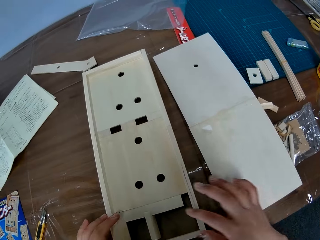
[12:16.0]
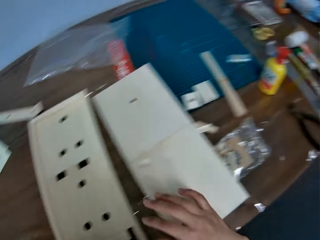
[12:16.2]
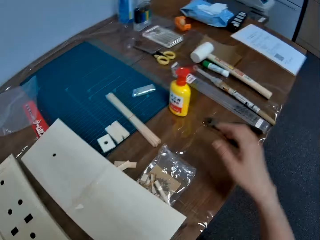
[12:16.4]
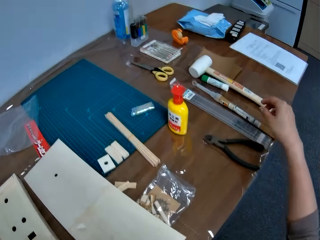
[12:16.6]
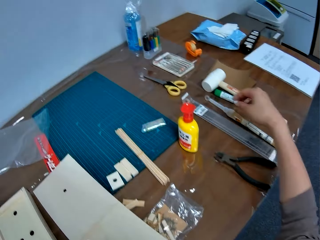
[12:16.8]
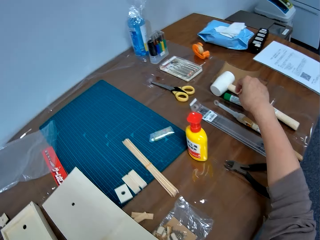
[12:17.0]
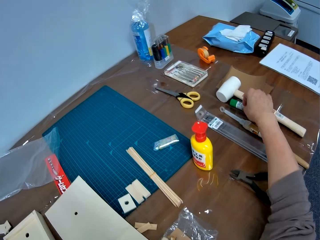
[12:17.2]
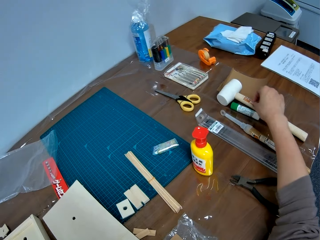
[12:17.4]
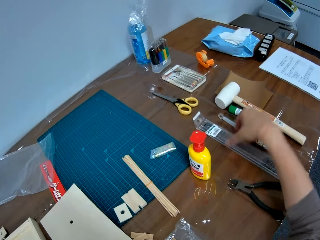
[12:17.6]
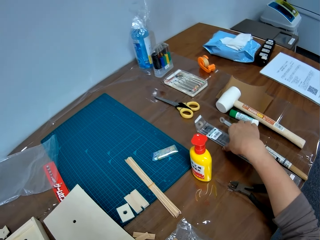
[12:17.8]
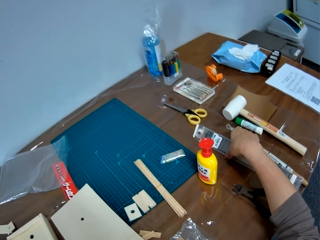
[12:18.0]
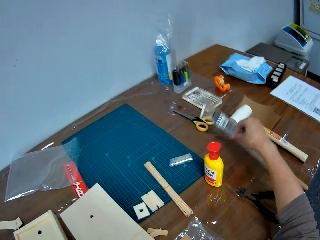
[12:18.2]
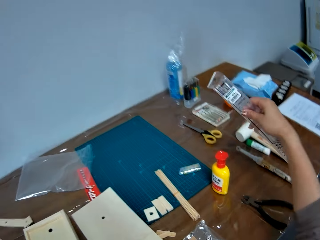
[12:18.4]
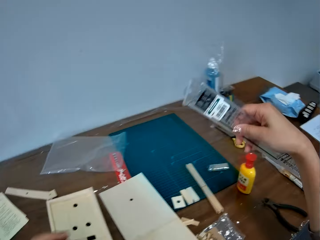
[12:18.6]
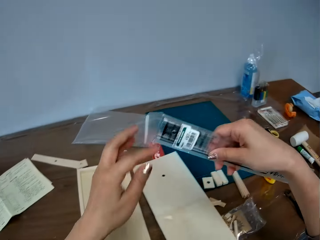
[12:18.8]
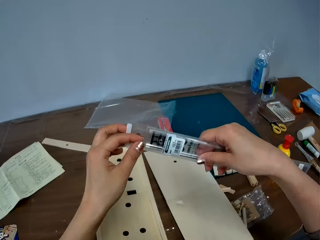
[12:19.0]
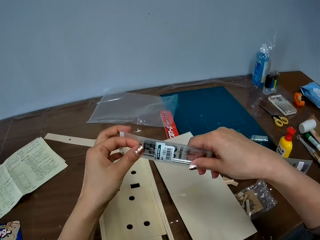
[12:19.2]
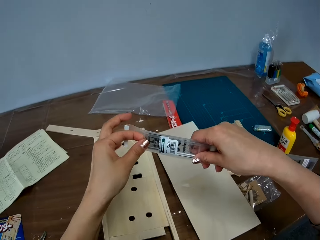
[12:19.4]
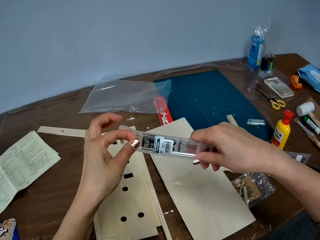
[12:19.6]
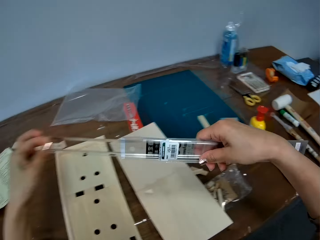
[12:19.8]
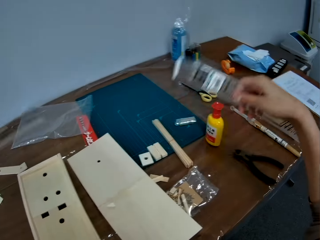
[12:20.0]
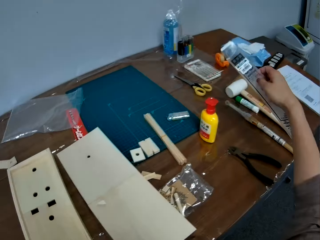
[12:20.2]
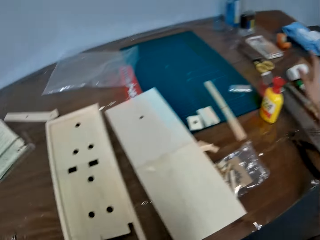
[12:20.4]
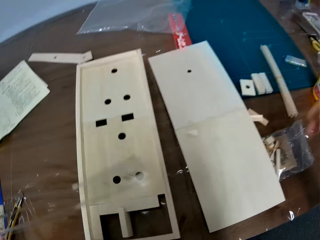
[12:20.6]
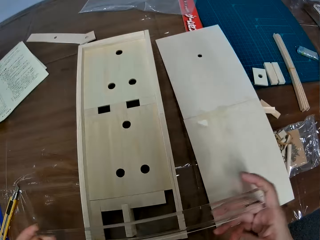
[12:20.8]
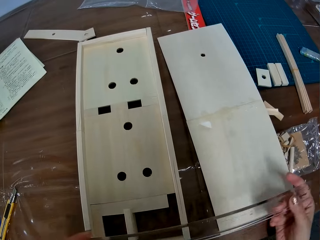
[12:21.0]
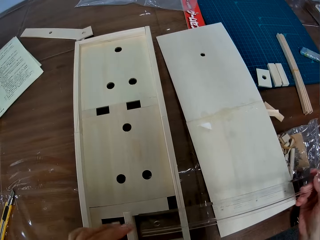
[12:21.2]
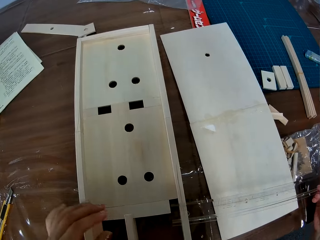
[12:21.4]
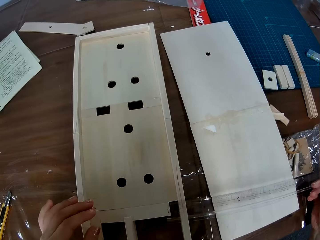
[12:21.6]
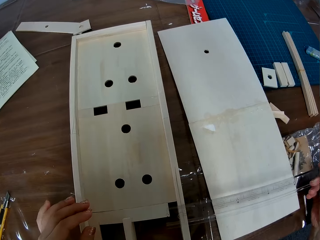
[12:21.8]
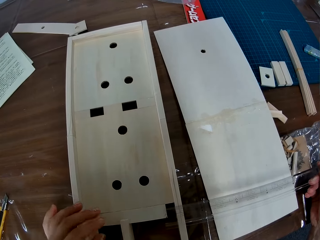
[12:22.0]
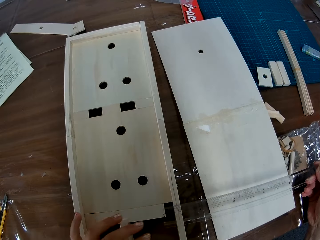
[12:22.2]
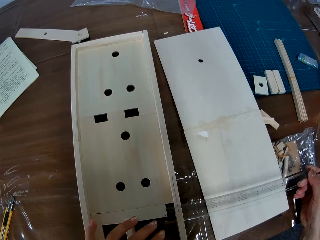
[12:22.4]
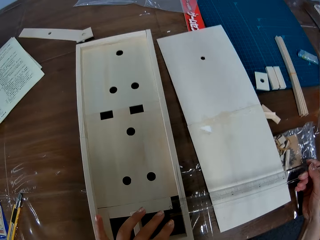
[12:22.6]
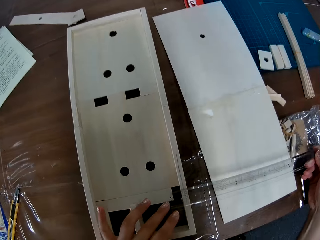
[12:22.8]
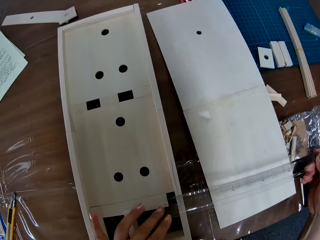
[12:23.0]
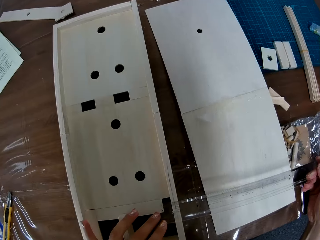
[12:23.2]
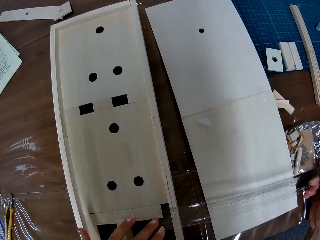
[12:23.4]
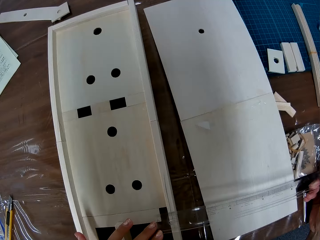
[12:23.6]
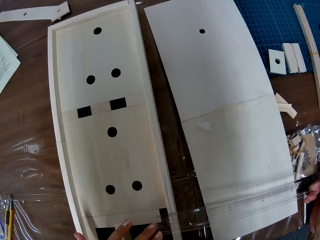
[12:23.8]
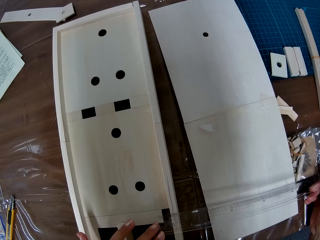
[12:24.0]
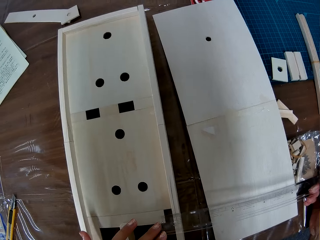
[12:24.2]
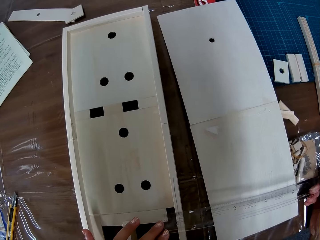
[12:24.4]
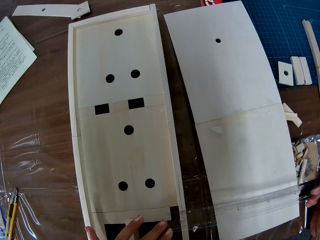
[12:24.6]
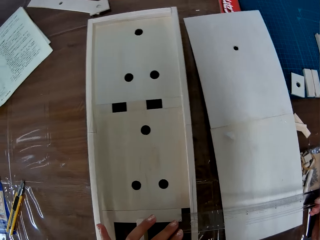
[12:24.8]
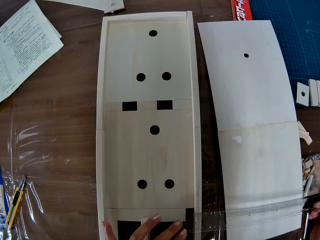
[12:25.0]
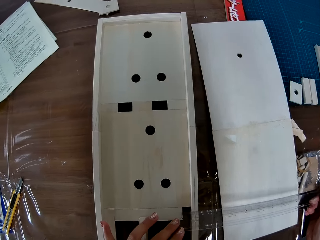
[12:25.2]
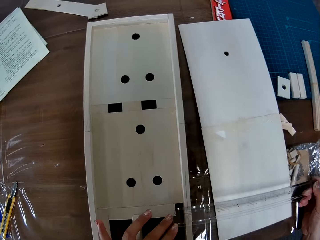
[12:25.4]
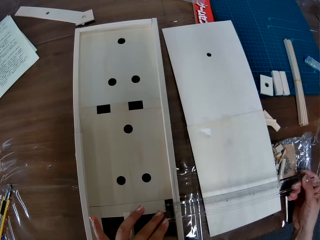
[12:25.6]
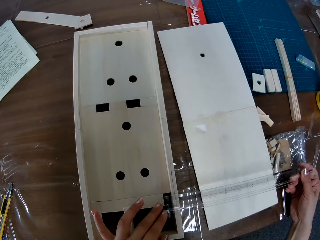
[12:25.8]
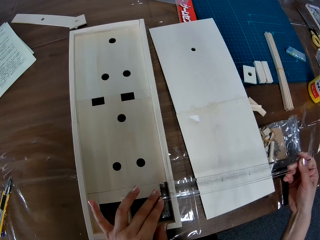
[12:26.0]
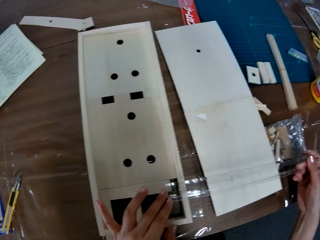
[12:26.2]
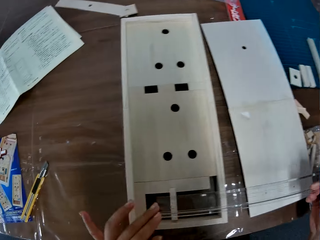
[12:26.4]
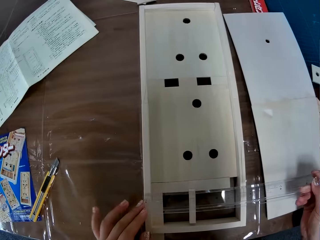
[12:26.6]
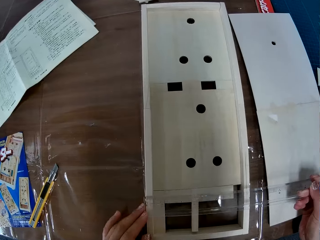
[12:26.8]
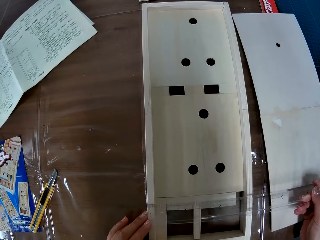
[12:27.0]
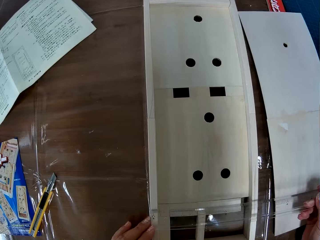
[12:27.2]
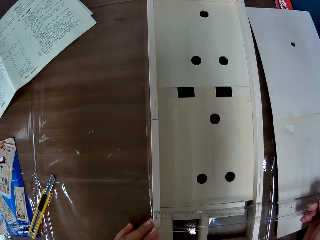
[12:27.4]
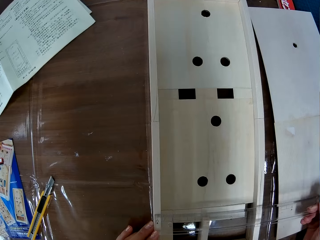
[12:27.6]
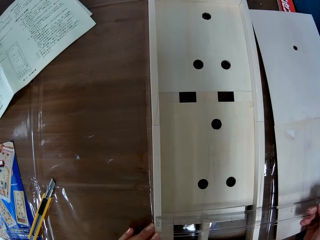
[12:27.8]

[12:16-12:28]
The camera wearer picks up a measuring ruler from a table. They remove the ruler from the pack, drop the pack of the ruler, and remove a piece of paper from the measuring ruler. They measure a paperboard model with the measuring ruler.

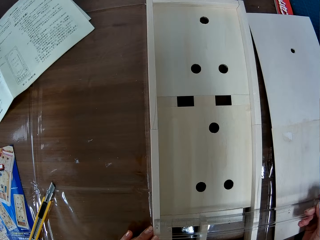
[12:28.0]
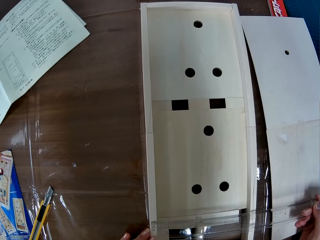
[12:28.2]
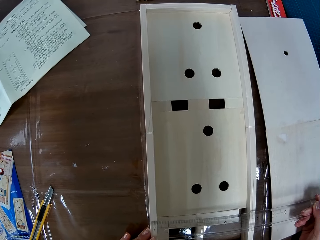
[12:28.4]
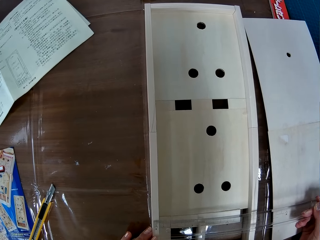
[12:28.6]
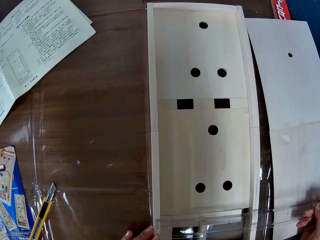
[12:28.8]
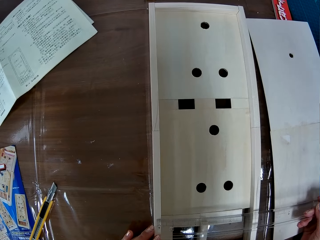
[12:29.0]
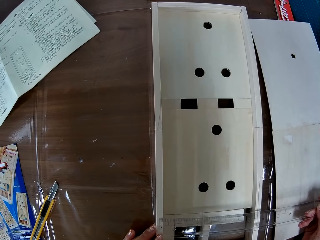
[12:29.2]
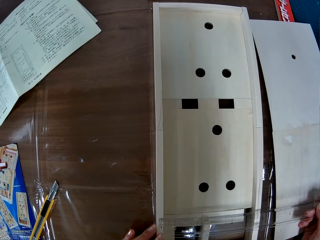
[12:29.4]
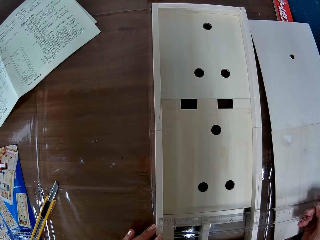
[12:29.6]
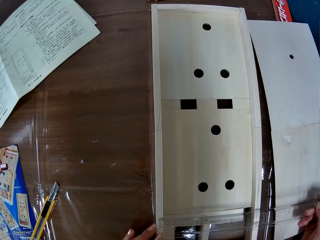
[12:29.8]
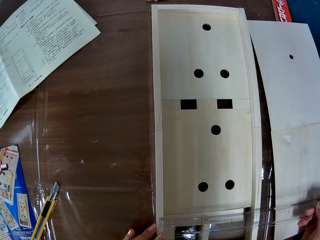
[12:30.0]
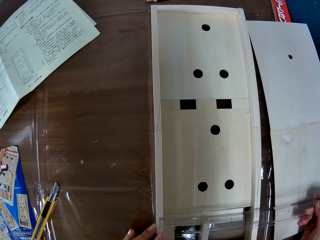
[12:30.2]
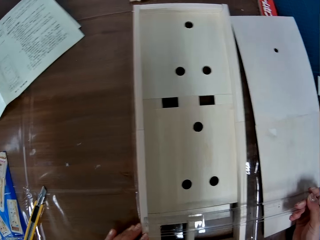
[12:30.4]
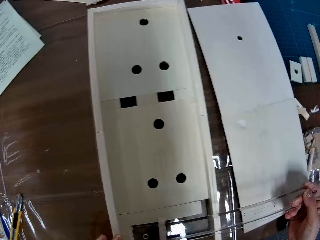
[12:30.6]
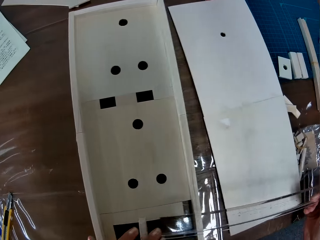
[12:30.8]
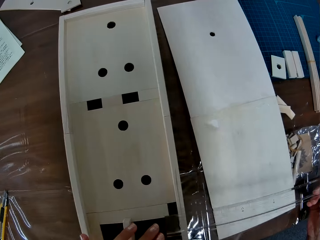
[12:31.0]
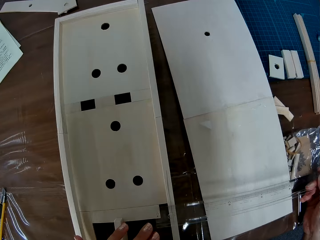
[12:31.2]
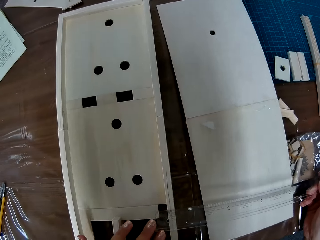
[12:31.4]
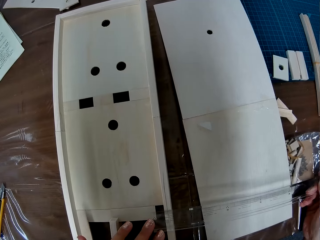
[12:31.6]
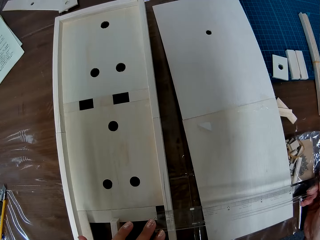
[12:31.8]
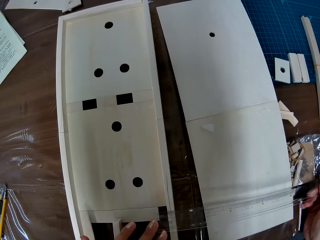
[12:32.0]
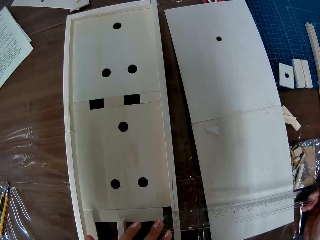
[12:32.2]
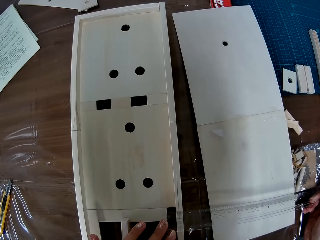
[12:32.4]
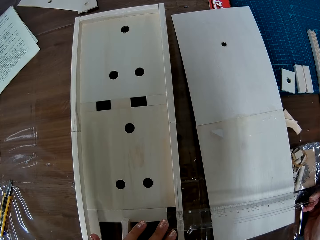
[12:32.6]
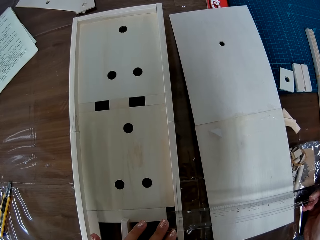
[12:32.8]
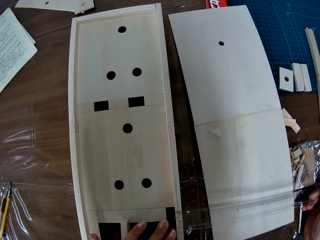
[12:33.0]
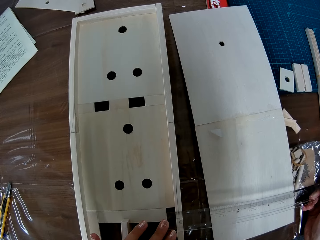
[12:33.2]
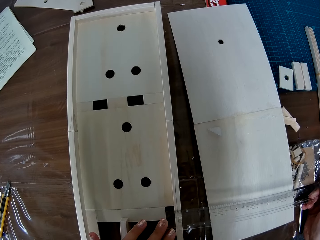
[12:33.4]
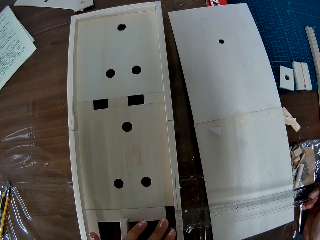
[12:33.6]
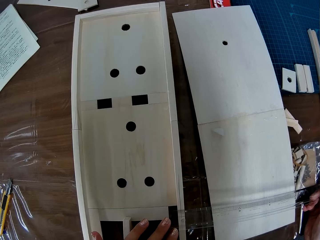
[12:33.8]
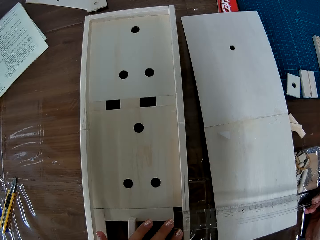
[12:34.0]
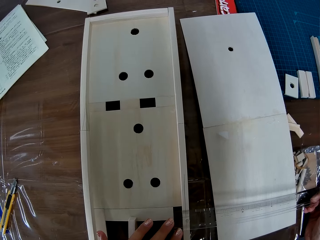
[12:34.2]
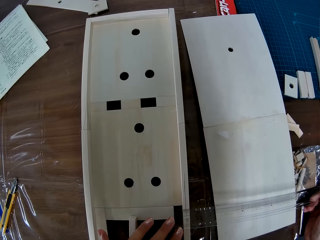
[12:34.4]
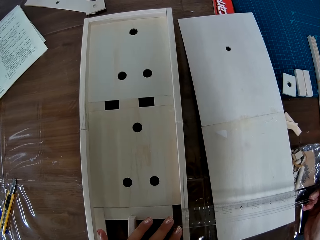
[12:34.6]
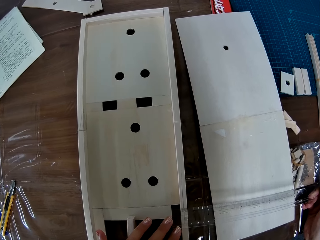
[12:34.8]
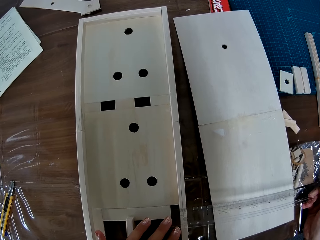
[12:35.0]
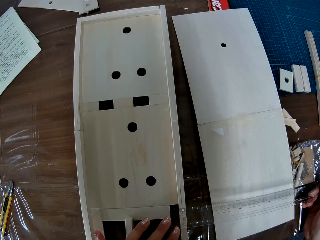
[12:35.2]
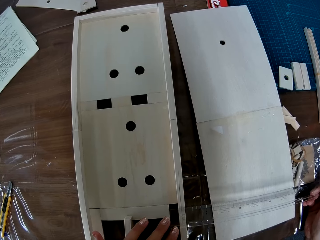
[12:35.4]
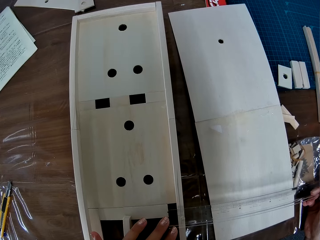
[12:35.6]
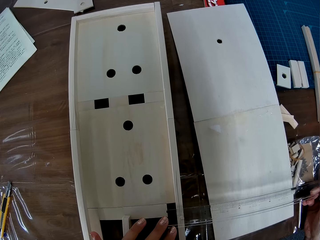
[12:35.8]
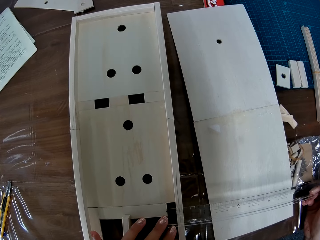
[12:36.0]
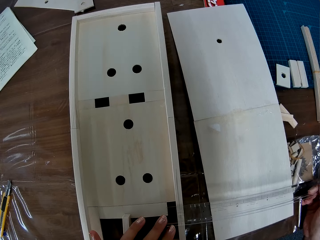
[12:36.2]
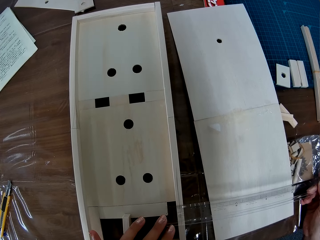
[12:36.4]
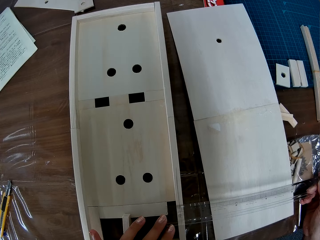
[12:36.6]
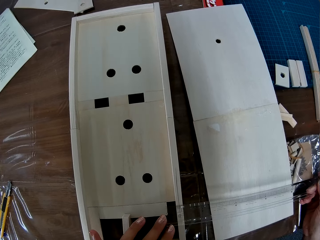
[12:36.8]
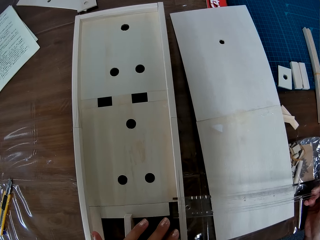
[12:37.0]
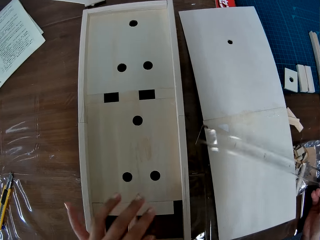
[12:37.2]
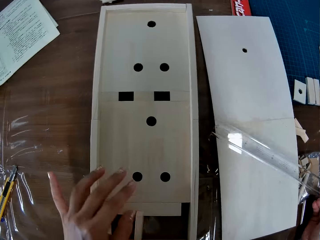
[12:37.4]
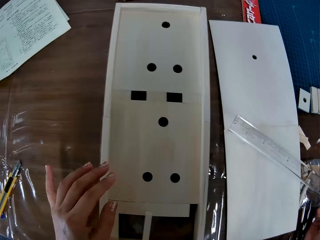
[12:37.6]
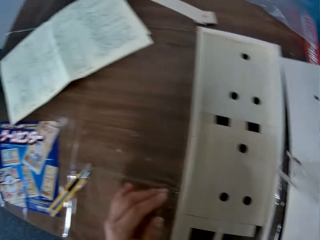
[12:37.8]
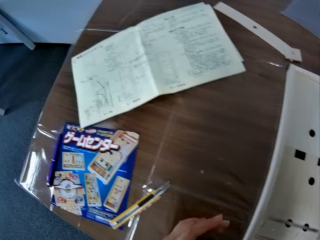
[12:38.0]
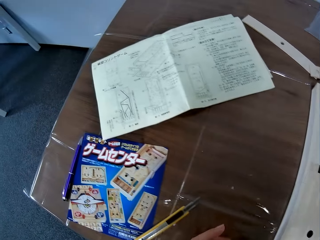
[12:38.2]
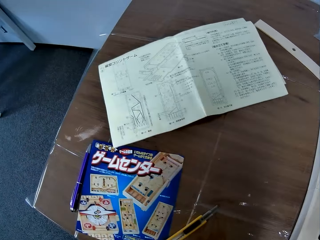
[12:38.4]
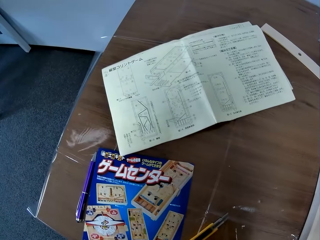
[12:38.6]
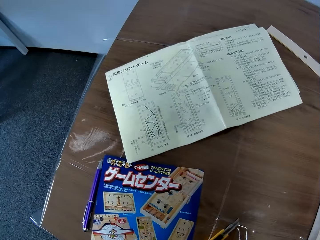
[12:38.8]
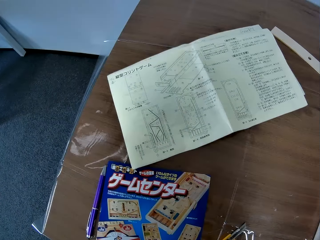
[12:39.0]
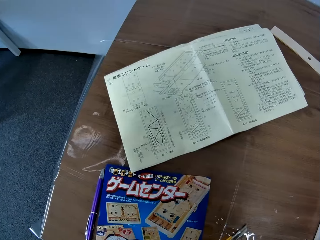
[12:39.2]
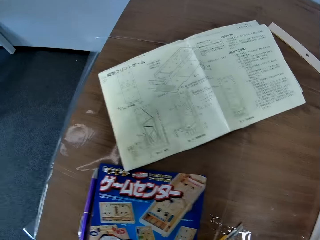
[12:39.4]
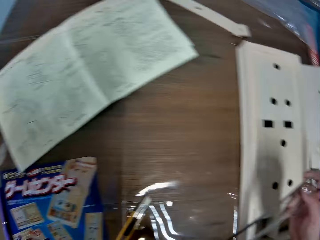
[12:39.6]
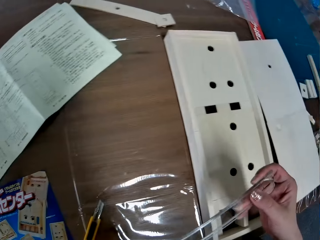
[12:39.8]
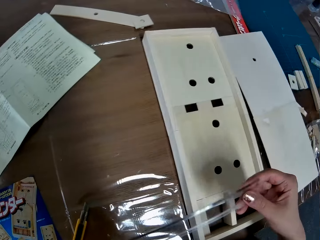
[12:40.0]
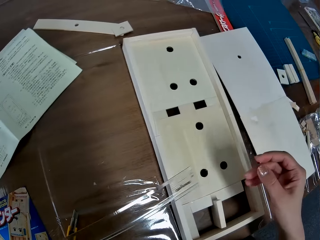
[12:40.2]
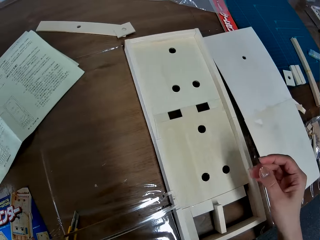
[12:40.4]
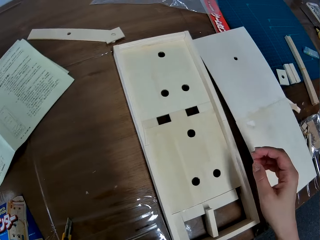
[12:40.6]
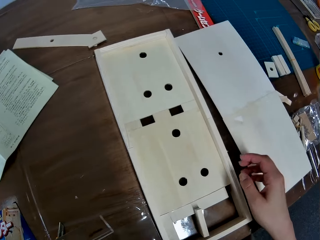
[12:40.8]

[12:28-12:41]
The camera wearer looks at a piece of paper manual on a table.
